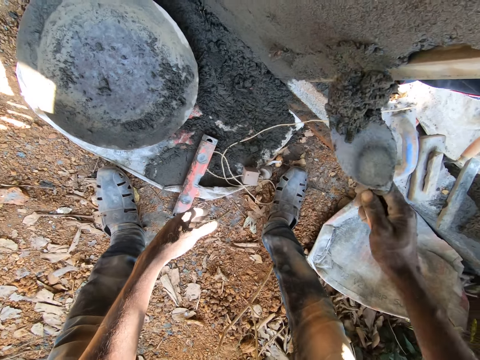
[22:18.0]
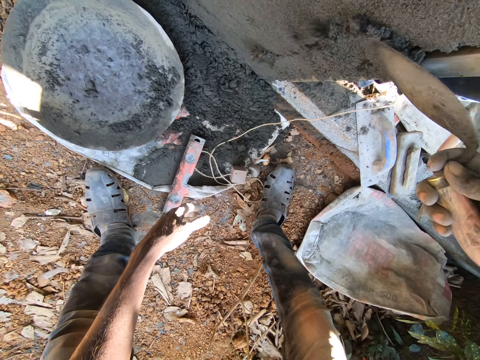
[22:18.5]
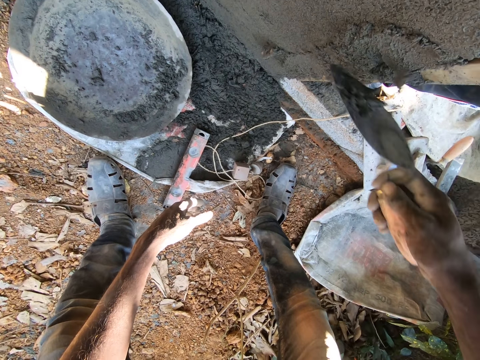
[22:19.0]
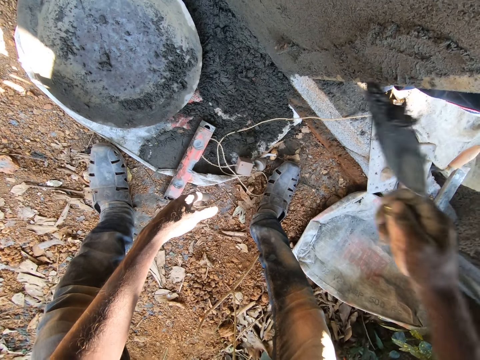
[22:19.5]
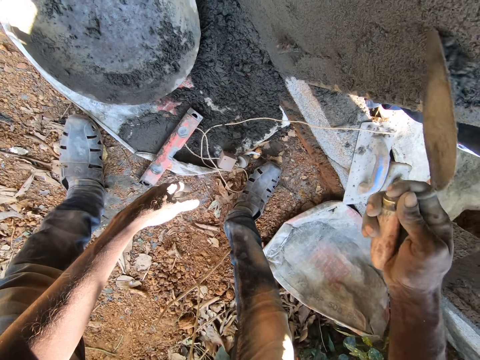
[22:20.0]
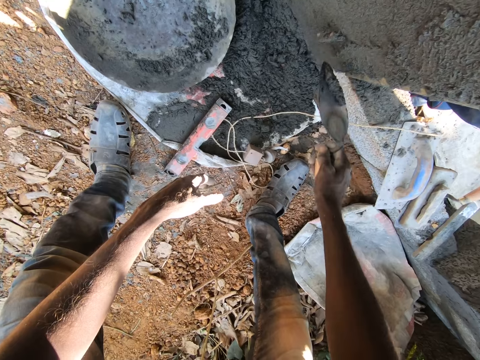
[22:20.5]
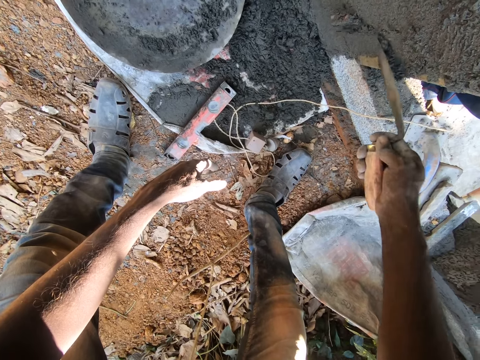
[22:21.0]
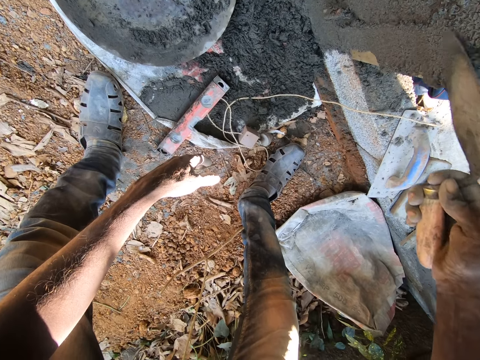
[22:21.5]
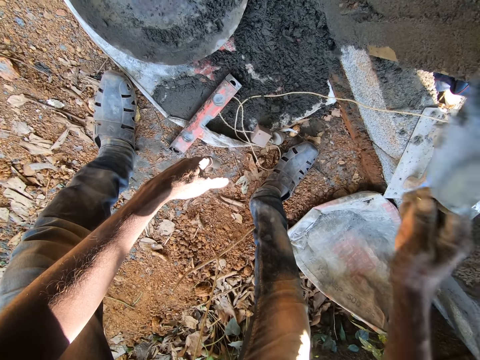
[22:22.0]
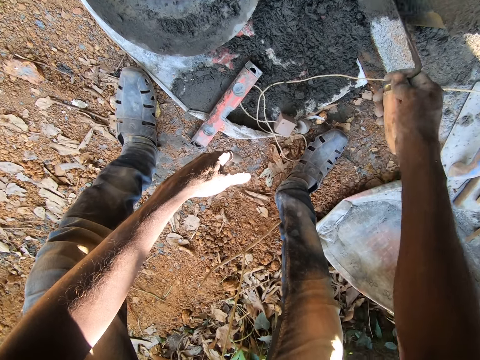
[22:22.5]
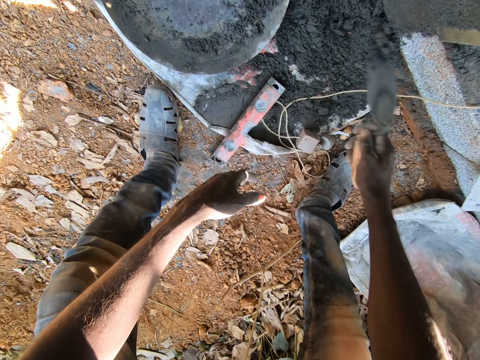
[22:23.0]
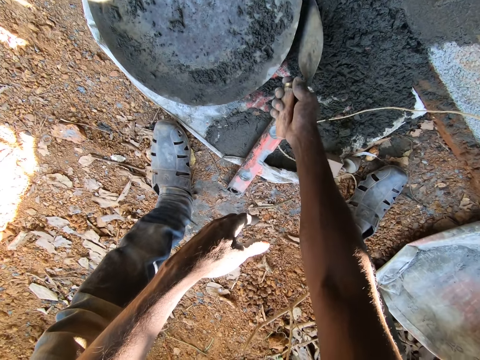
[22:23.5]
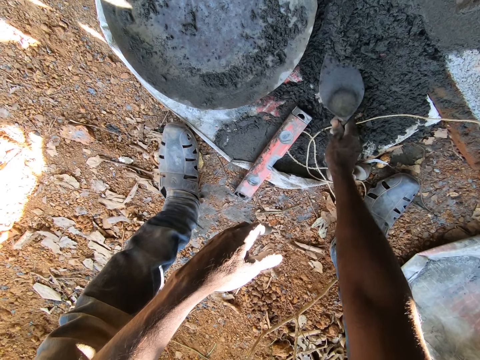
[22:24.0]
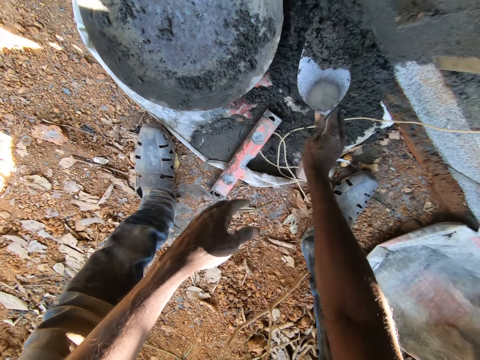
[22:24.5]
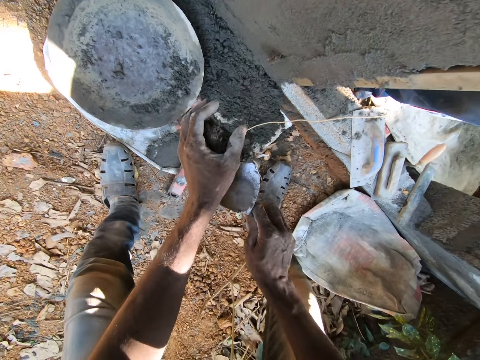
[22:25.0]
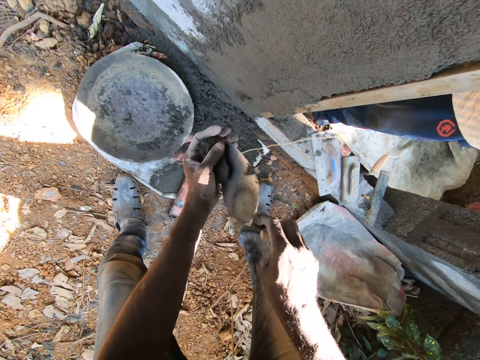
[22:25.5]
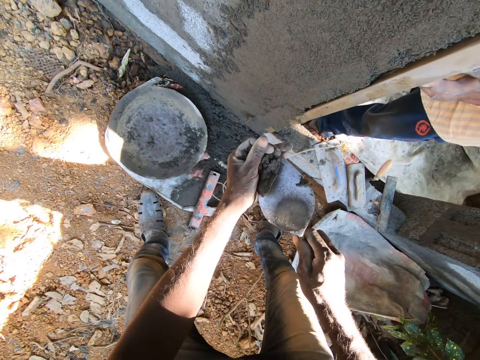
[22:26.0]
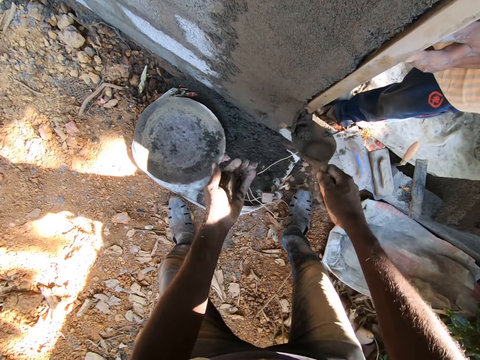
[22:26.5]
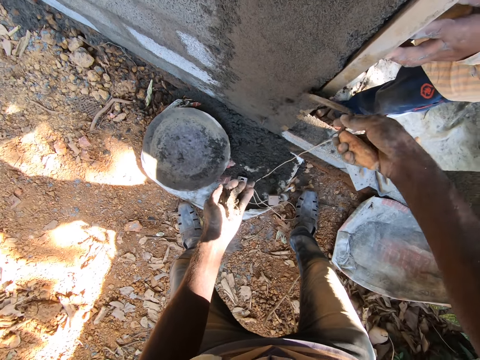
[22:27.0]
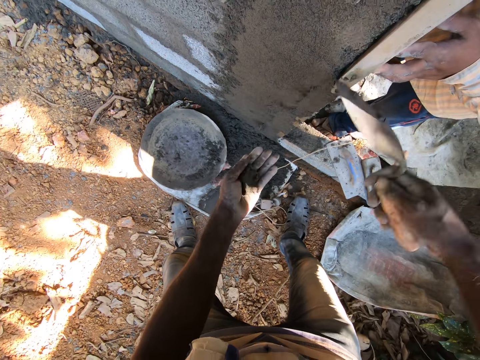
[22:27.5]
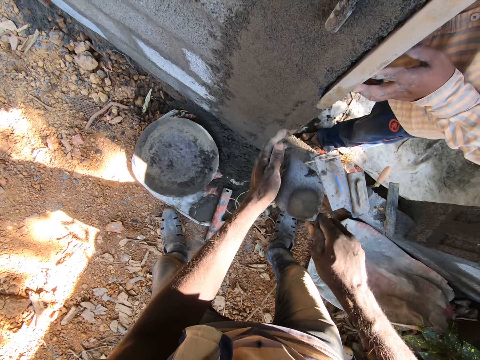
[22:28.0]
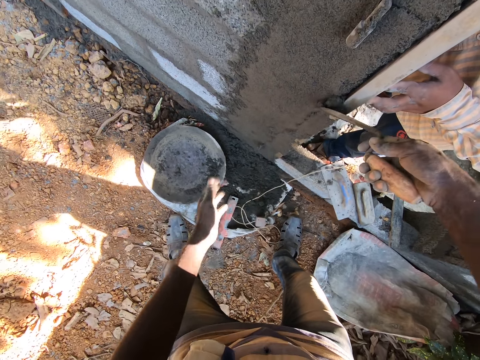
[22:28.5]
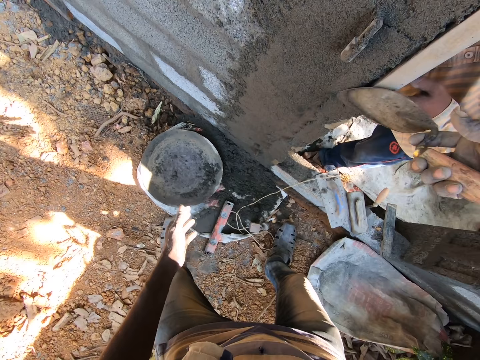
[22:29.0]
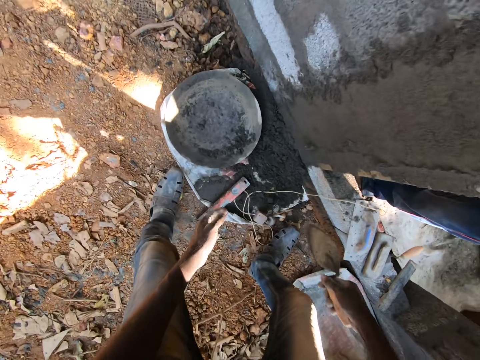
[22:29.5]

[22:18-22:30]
The camera wearer spreads the cement on the wall with the trowel with his right hand. He scoops cement from the ground with the trowel with his right hand. He molds cement in the trowel with his left hand. He spreads the cement on the wall with the trowel with his right hand. He puts cement into the trowel with his left hand. He spreads the cement on the wall with the trowel with his right hand.

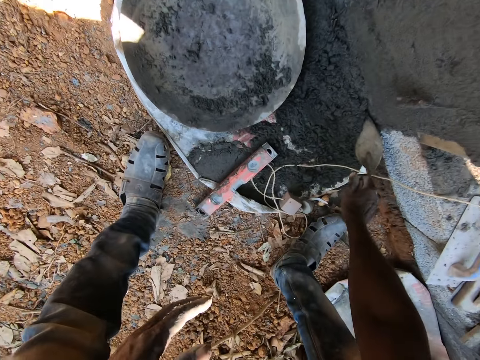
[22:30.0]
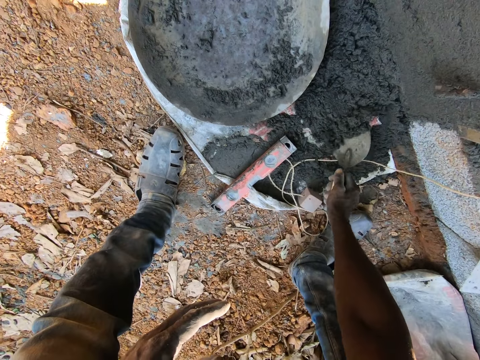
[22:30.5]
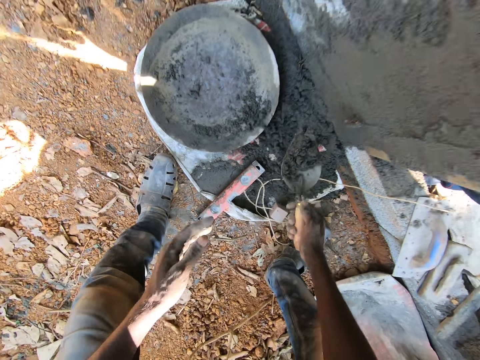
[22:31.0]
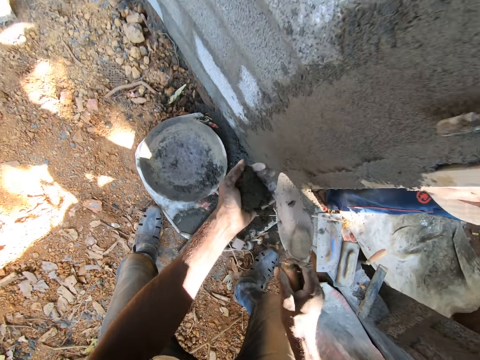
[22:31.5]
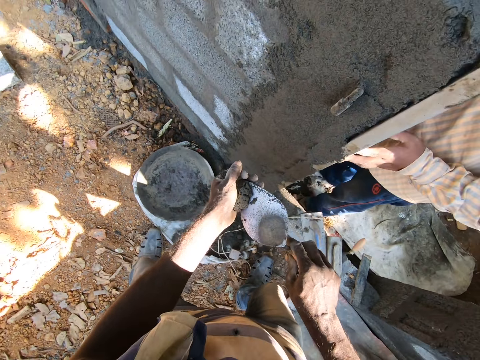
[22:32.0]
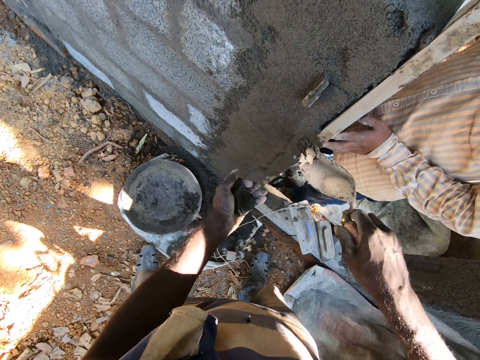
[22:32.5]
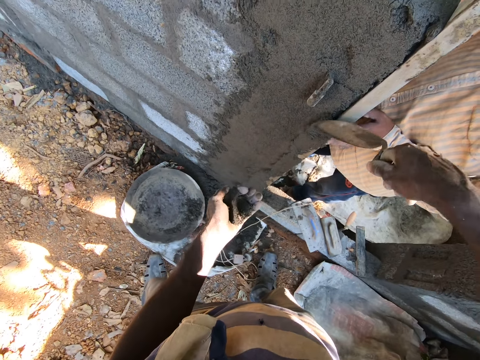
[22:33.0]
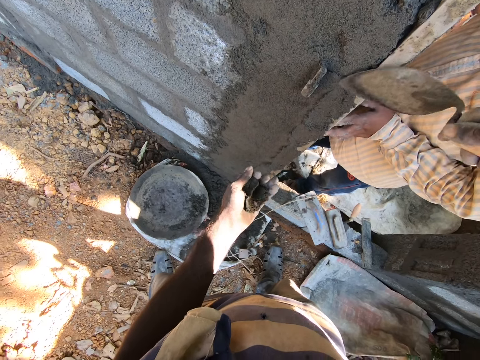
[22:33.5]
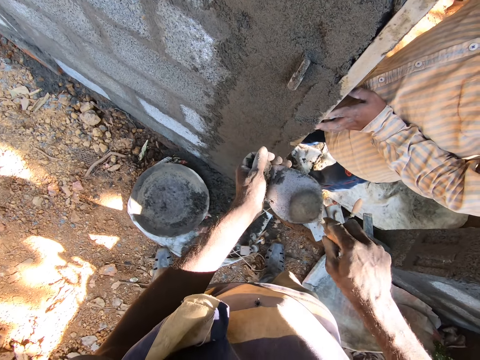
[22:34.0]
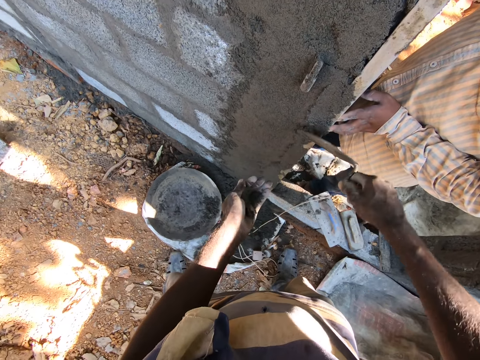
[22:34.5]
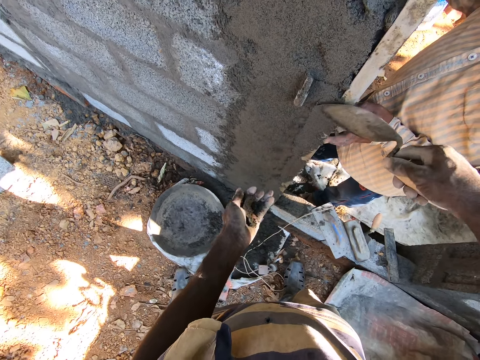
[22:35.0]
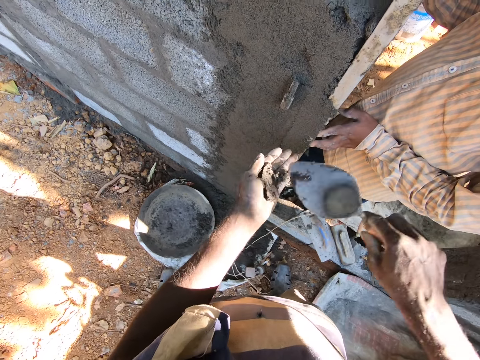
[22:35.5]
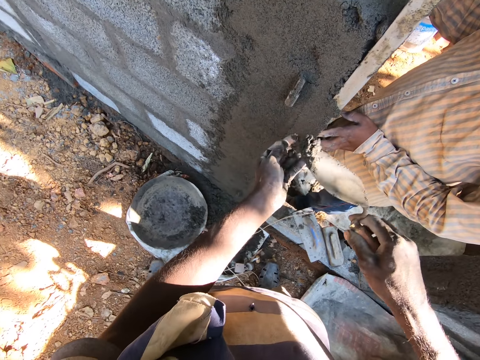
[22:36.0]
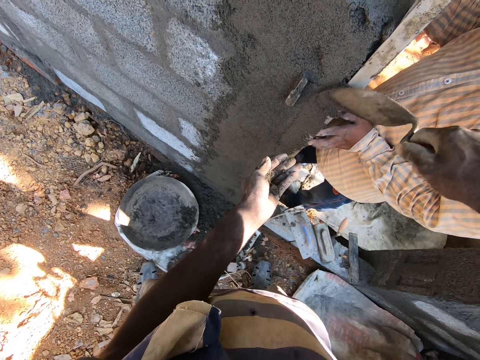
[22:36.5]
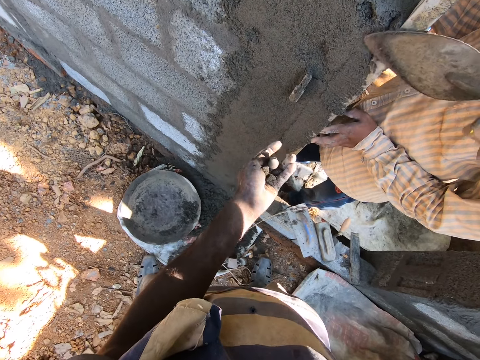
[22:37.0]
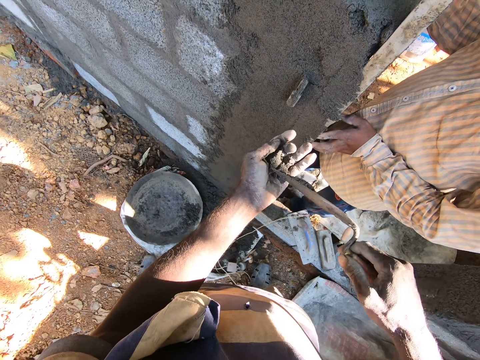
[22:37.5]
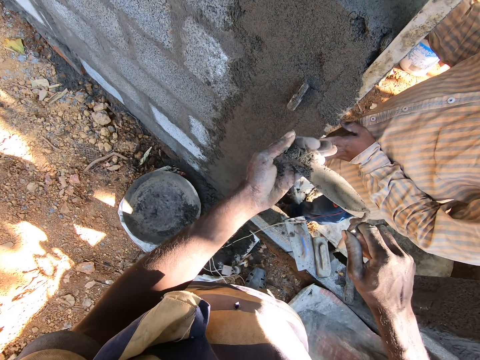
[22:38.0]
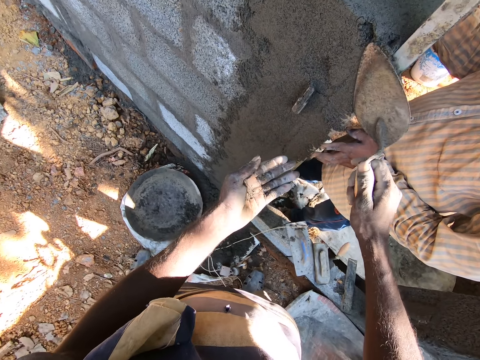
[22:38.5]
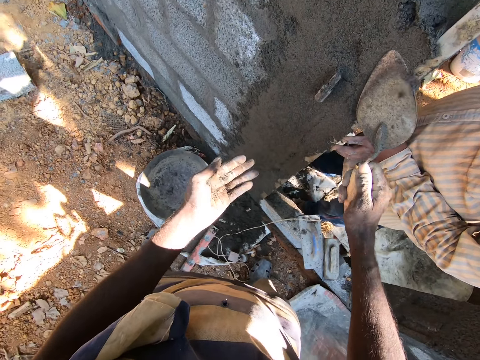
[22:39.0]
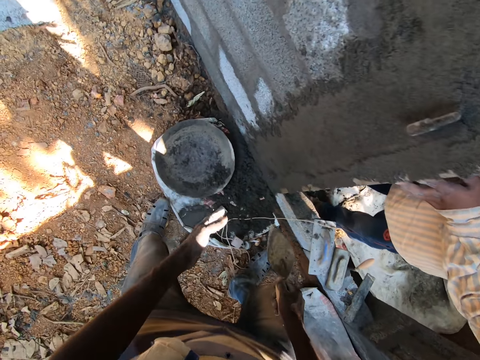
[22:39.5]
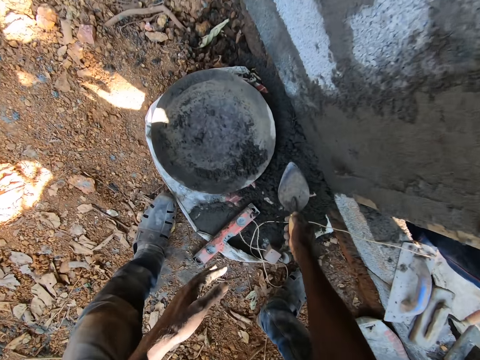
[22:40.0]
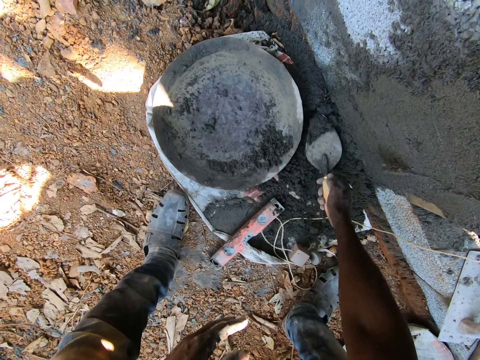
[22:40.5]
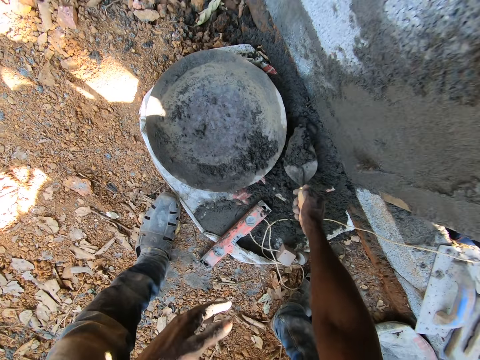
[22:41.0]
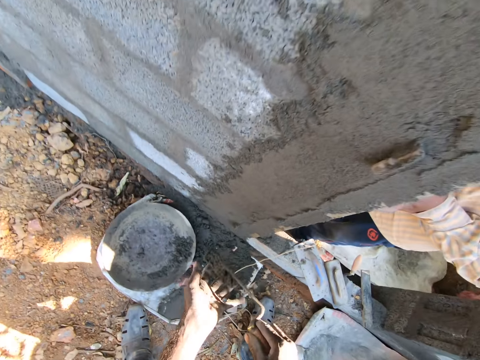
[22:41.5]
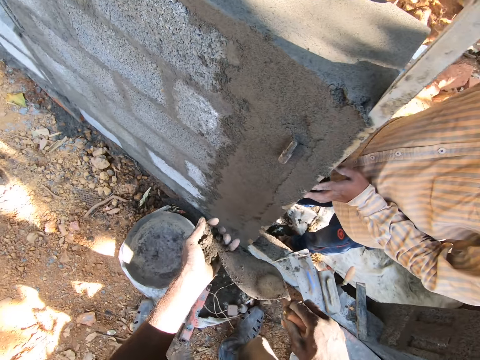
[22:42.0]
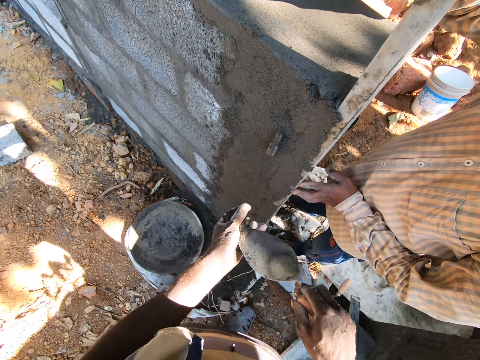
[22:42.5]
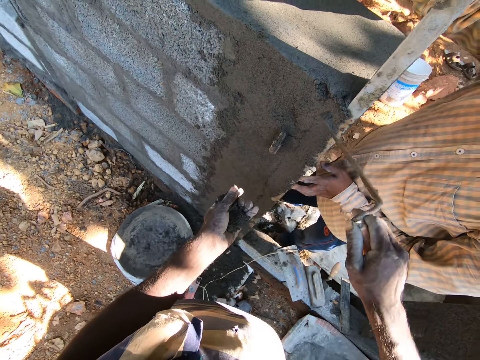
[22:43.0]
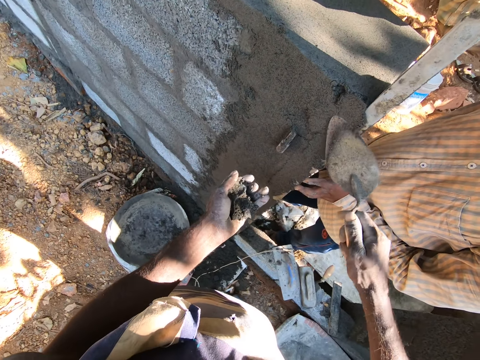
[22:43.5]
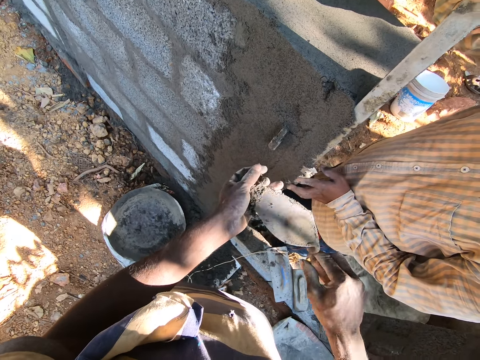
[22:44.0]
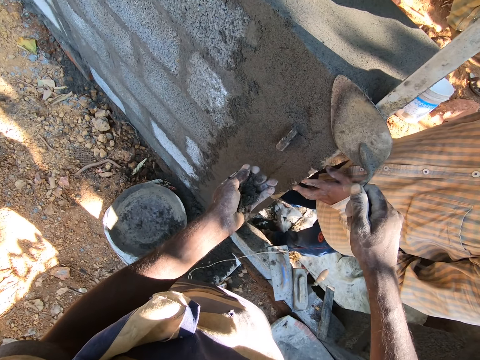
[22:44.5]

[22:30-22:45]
The camera wearer scoops cement from the ground with the trowel with his right hand. He pours cement from the trowel into his left hand with his right hand. He puts the cement on the trowel with his left hand. He spreads the cement on the wall with the trowel with his right hand. He scoops cement from his left hand with the trowel with his right hand. He spreads the cement on the wall with the trowel with his right hand. He scoops cement from his left hand with the trowel with his right hand. He spreads the cement on the wall with the trowel with his right hand. He scoops cement from his left hand with the trowel with his right hand. He spreads the cement on the wall with the trowel with his right hand. He scoops cement from the ground with the trowel with his right hand. He pours cement from the trowel into his left hand with his right hand. He molds cement with his left hand. He scoops cement from his left hand with the trowel with his right hand. He spreads the cement on the wall with the trowel with his right hand. He scoops cement from his left hand with the trowel with his right hand. He spreads the cement on the wall with the trowel with his right hand.
